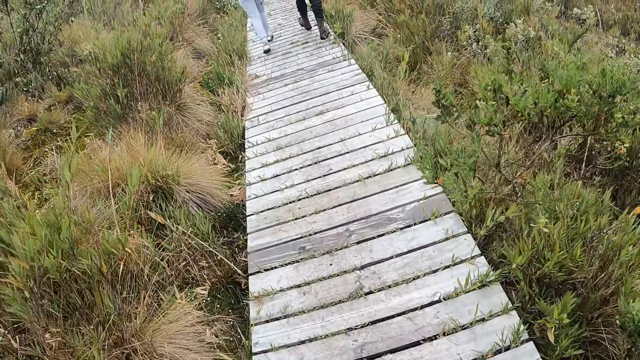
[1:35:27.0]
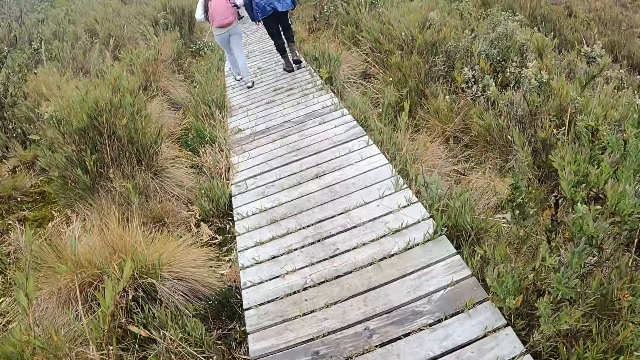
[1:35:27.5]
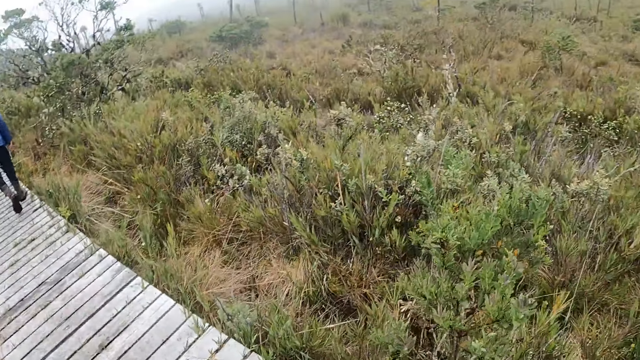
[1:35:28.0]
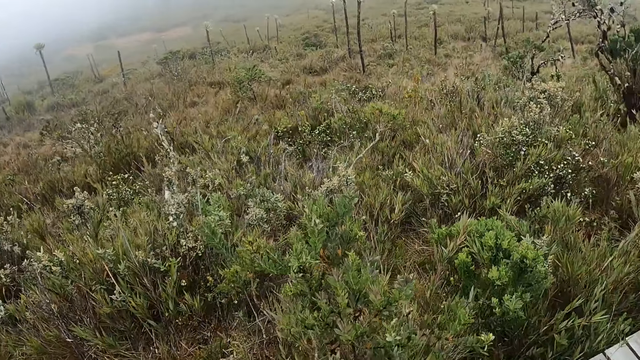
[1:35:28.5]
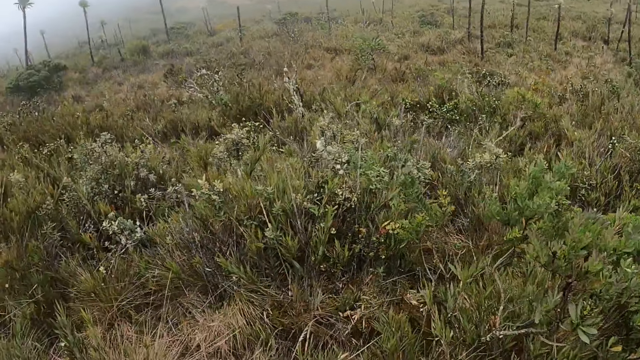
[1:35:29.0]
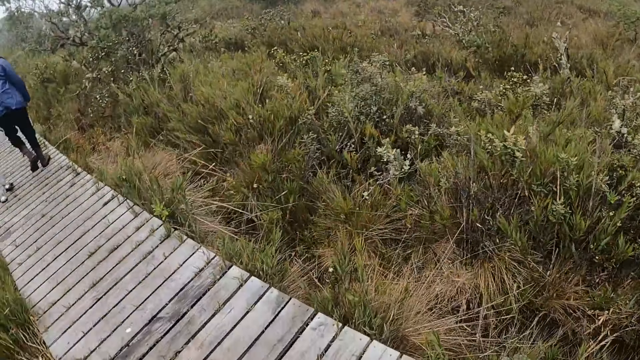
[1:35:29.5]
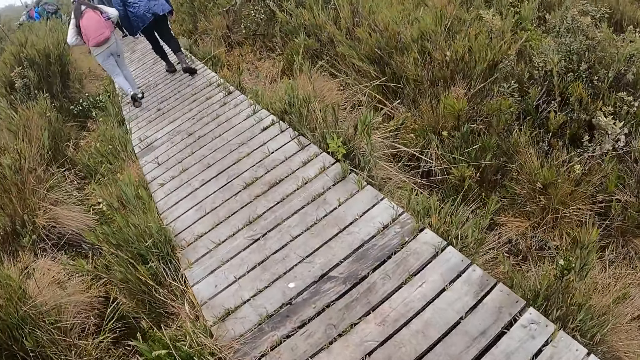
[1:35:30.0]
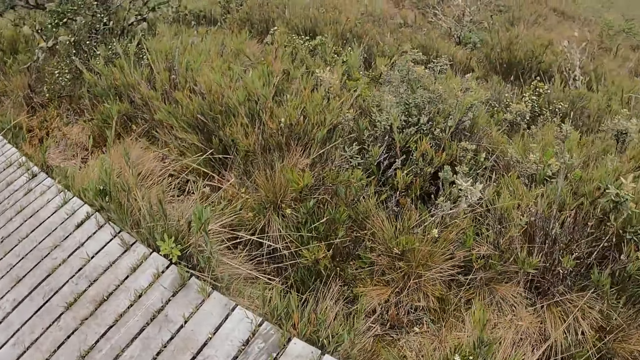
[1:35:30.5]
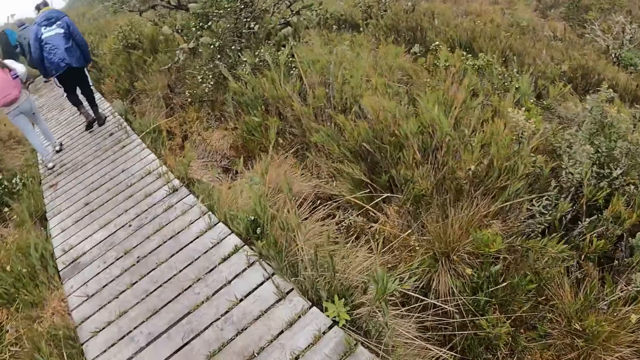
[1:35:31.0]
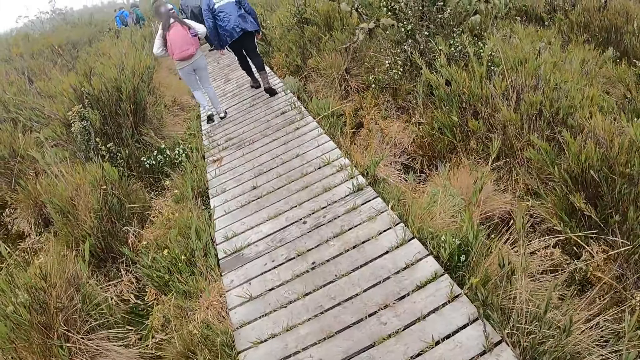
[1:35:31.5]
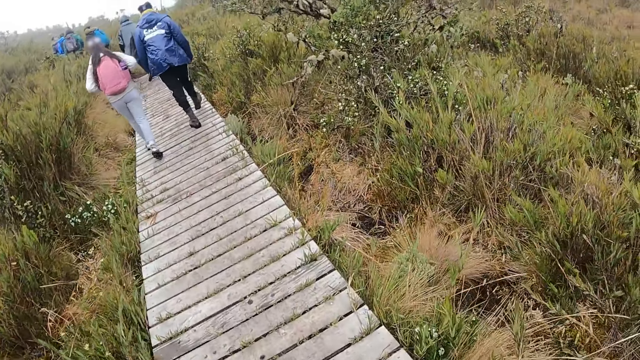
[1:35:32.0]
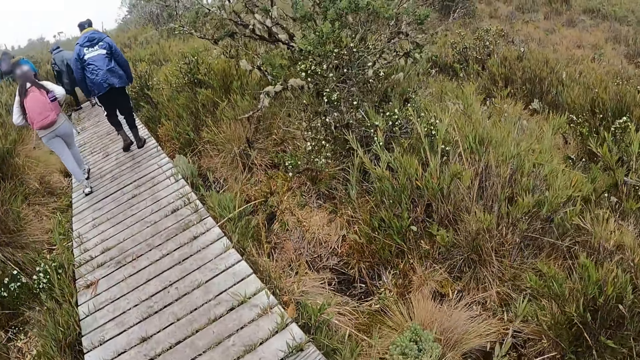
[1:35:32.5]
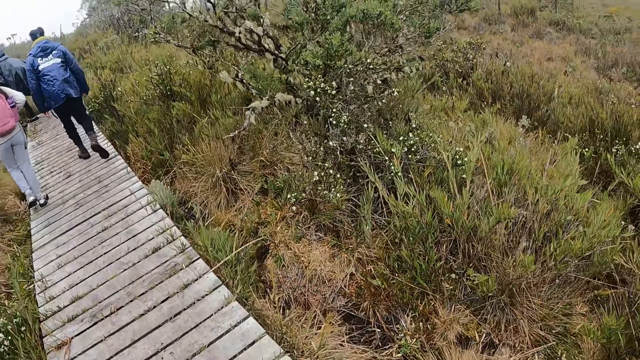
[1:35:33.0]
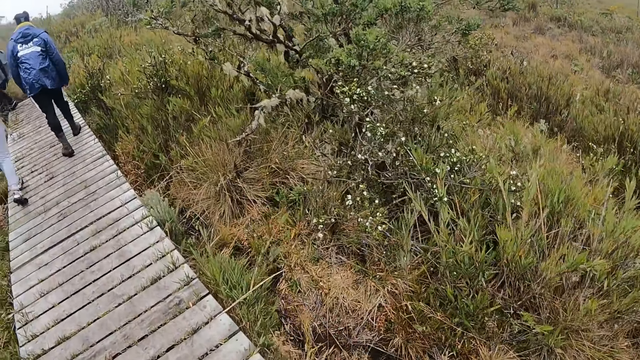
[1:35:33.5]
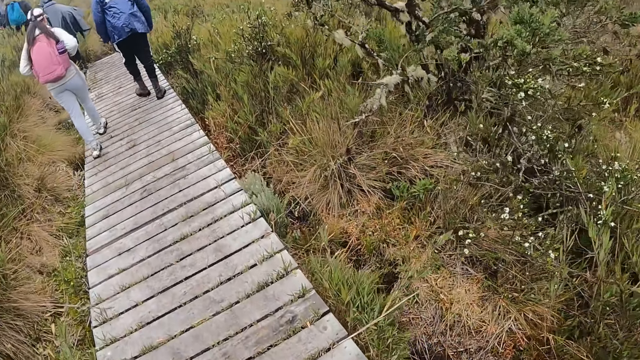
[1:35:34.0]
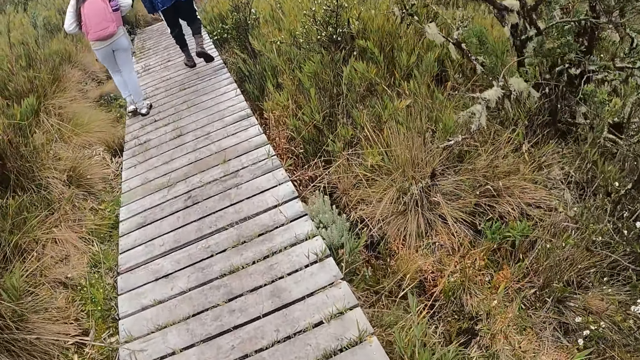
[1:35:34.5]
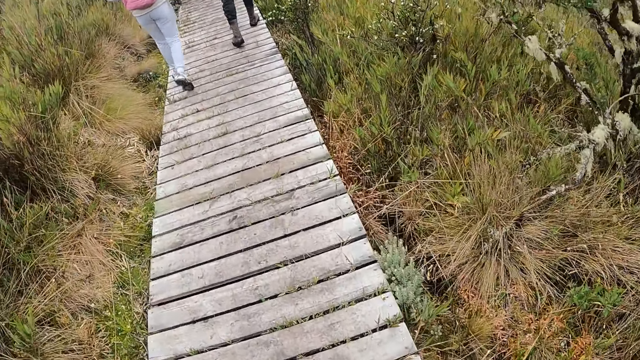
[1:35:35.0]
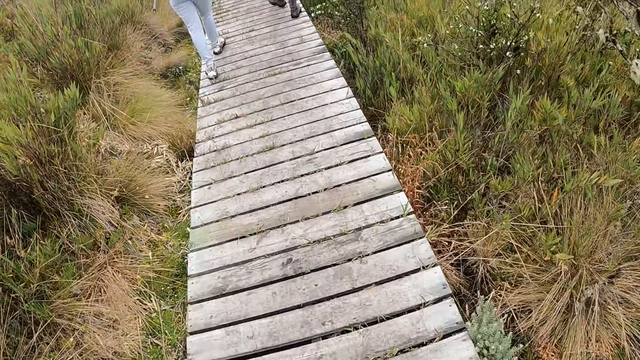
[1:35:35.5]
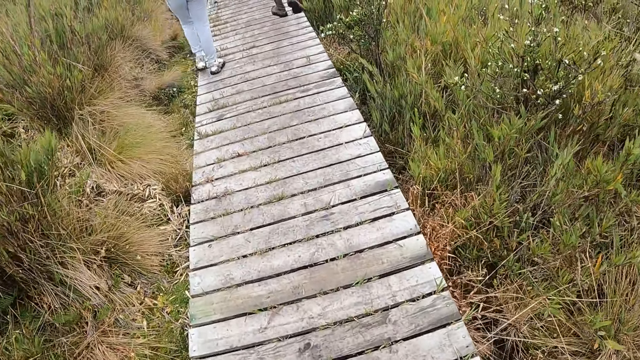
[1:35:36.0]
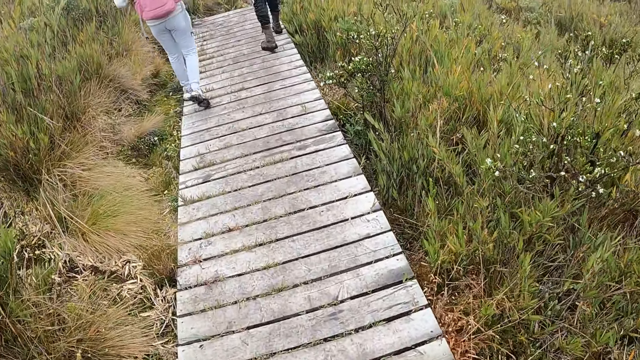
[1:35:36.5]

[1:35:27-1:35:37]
The camera wearer turns around. They walk on the bridge.

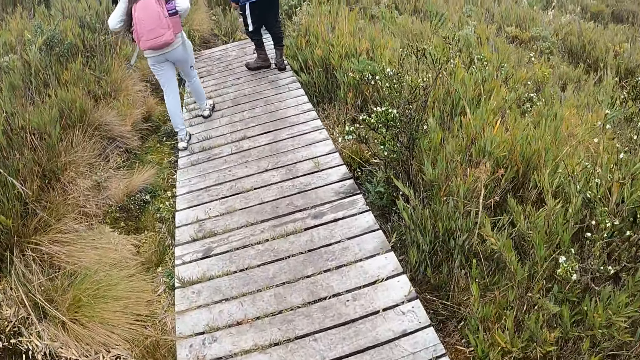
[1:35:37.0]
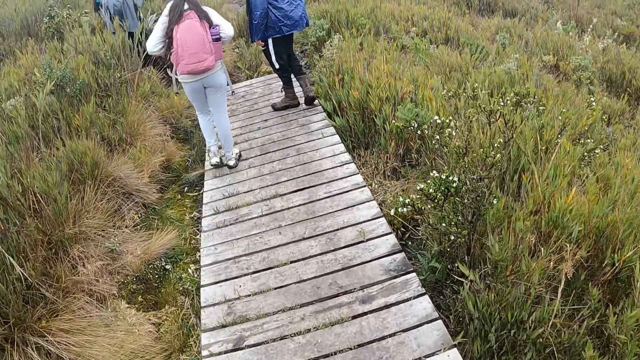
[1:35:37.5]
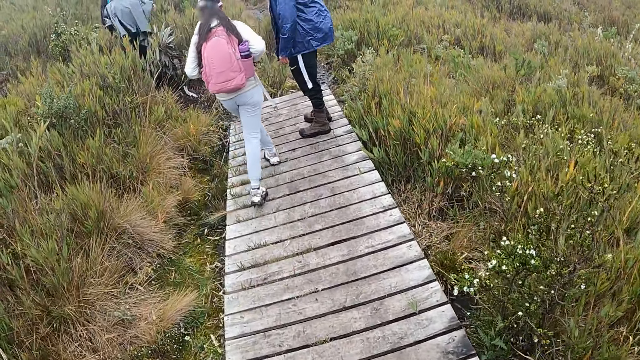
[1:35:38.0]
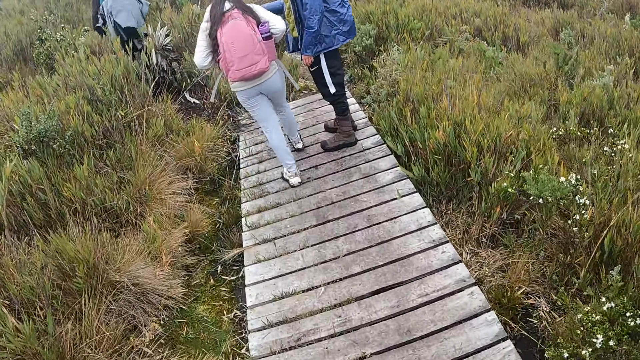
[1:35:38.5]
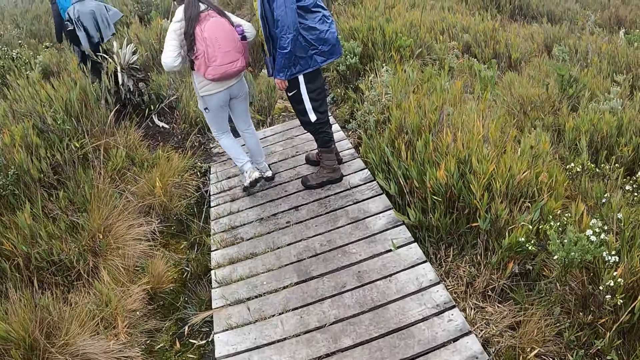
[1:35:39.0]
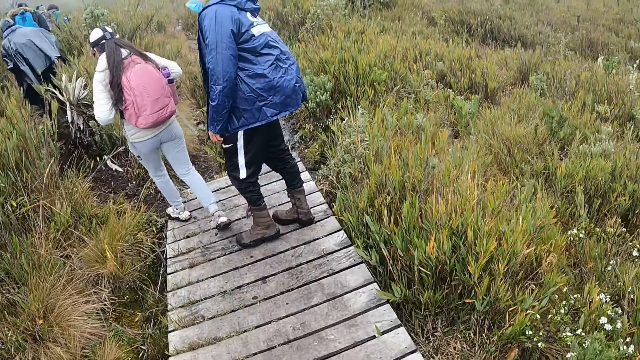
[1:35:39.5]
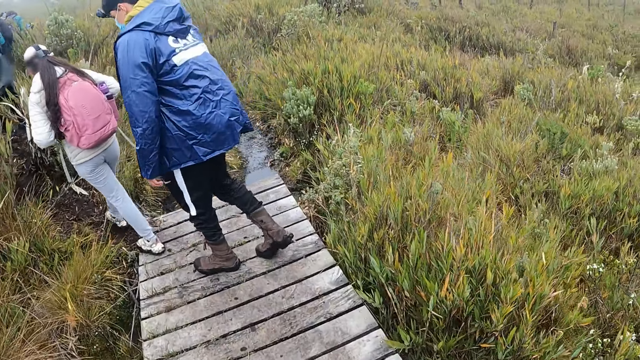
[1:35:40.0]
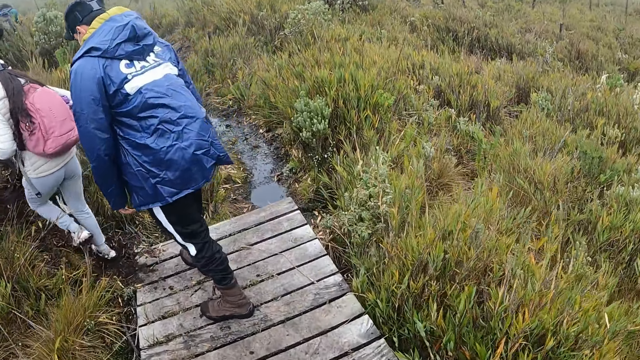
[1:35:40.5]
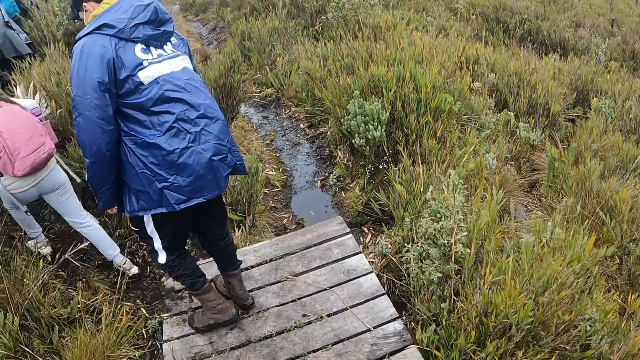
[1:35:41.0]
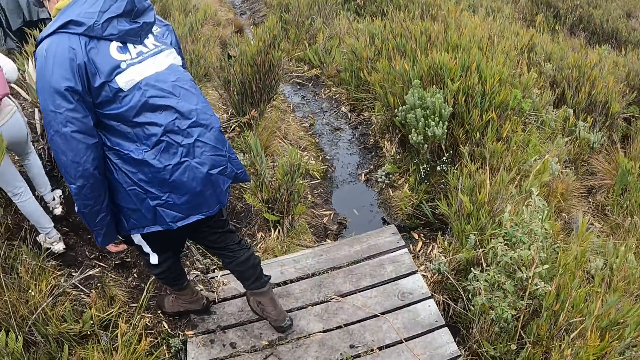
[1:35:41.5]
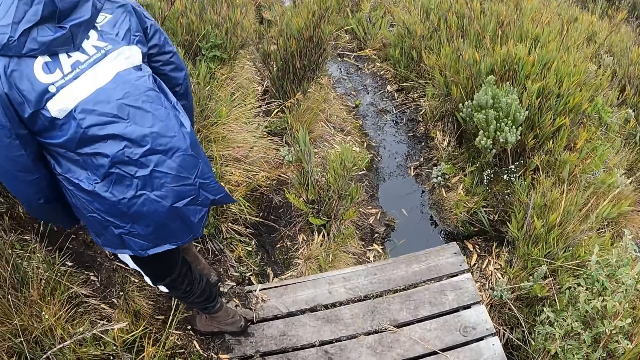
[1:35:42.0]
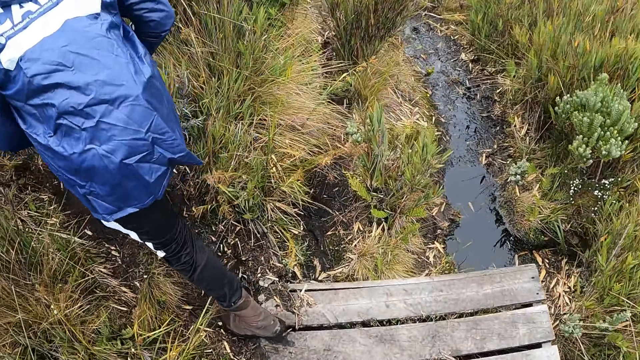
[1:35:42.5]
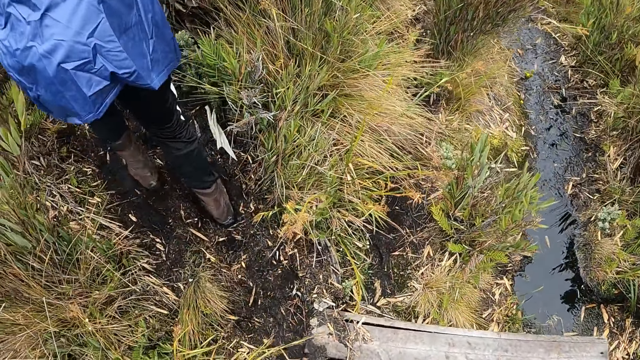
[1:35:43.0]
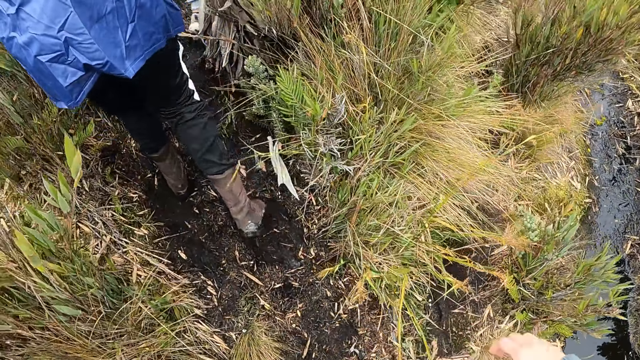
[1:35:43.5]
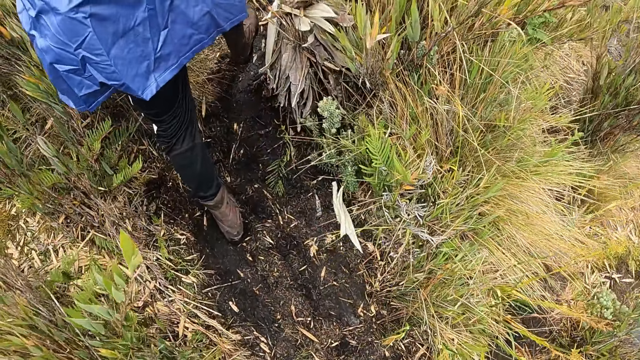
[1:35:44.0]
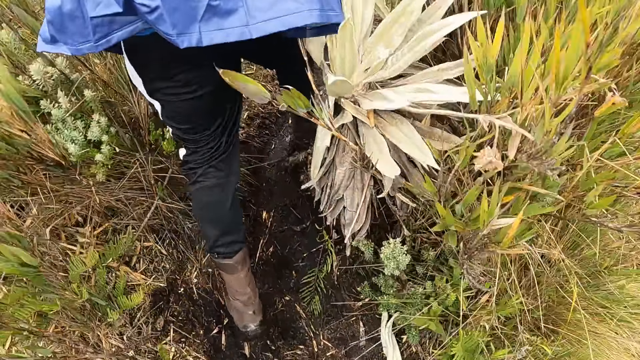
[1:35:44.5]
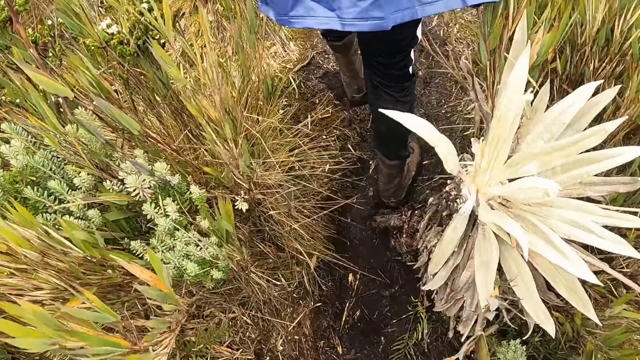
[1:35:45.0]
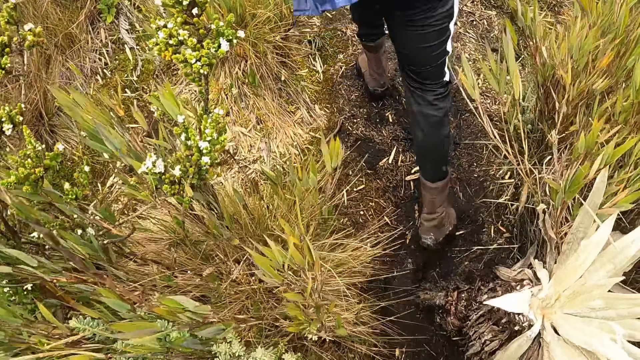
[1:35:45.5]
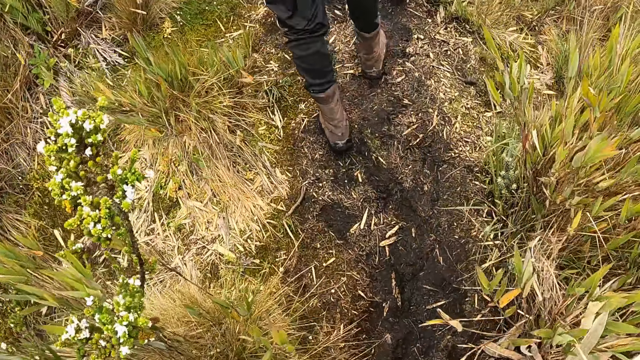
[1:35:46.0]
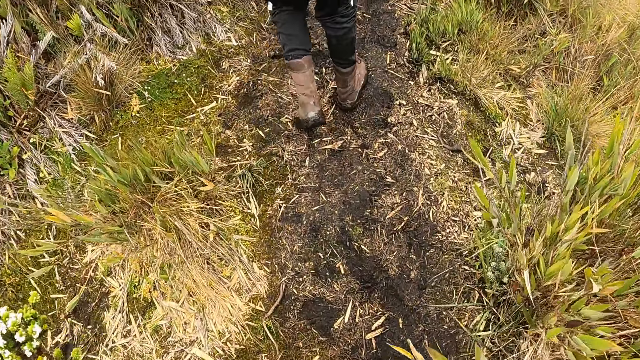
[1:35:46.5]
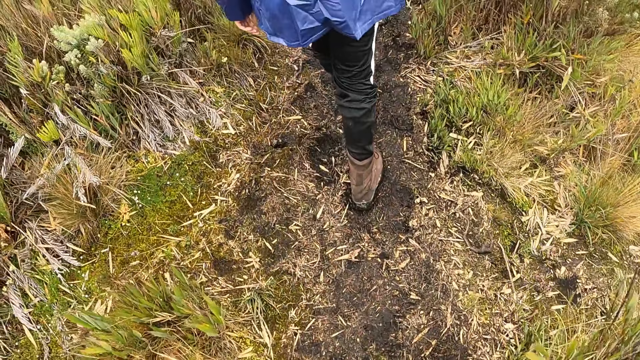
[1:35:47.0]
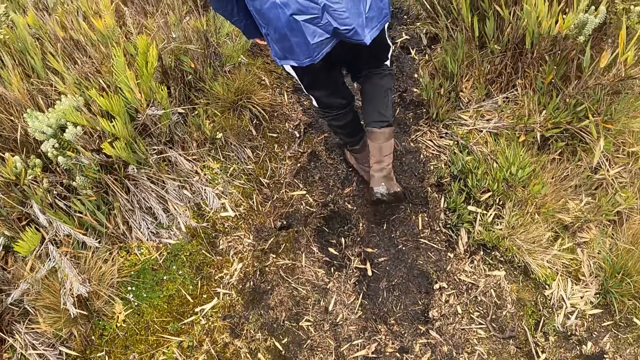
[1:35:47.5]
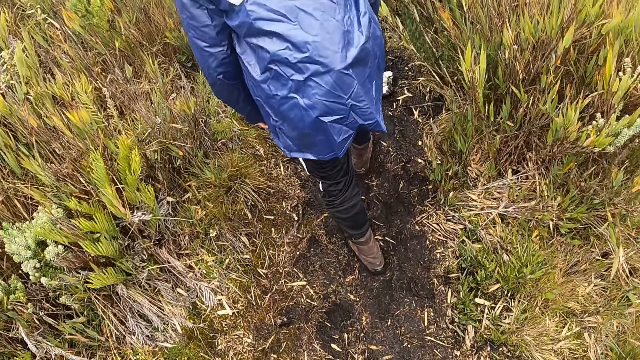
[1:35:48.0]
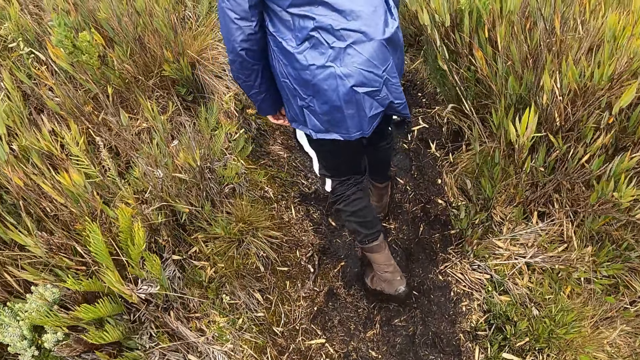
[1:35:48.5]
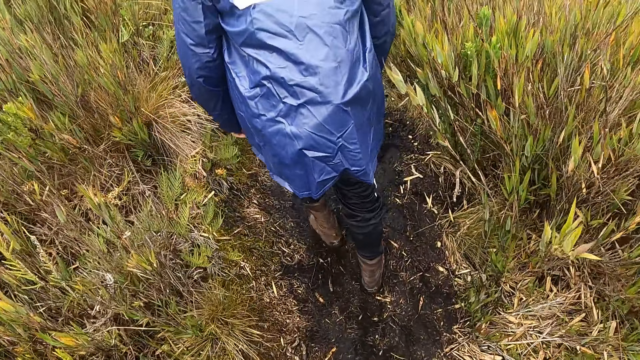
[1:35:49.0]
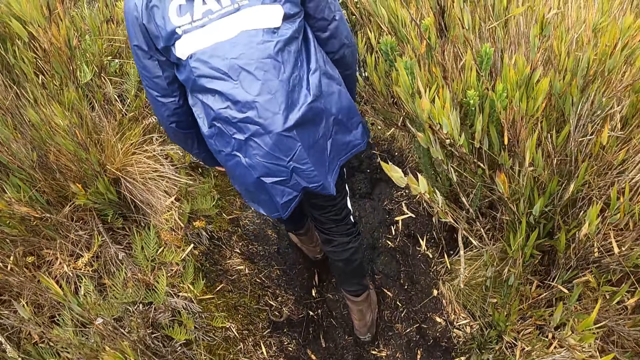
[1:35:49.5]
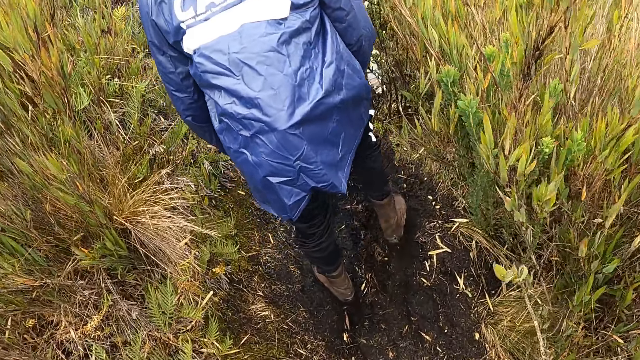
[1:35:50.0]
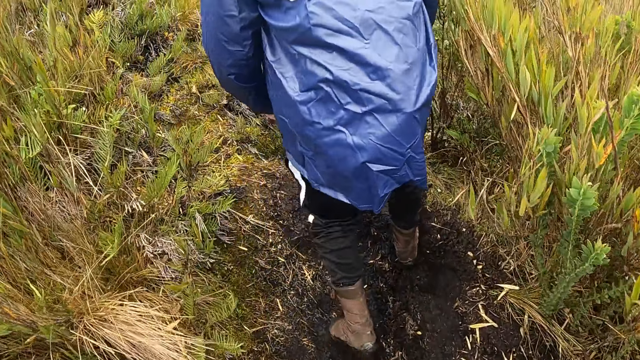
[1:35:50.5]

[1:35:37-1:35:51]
A person interacts with another person. The other person walks on the rough road. The first person walks on the rough road. The camera wearer walks on the rough road. The first person walks on the rough road.
